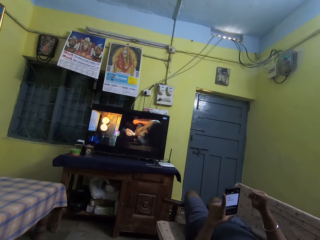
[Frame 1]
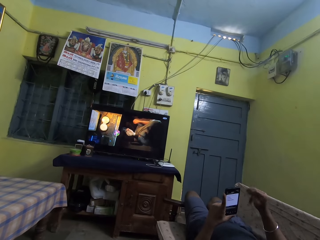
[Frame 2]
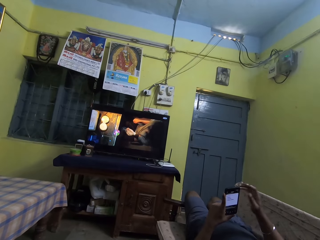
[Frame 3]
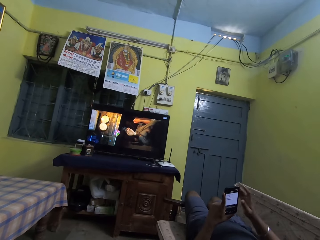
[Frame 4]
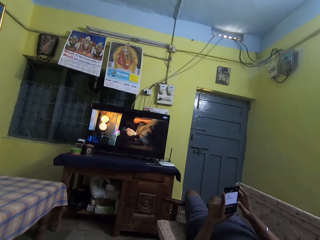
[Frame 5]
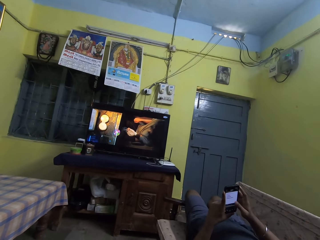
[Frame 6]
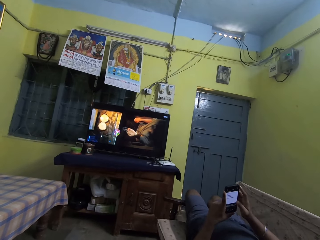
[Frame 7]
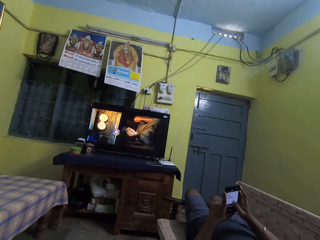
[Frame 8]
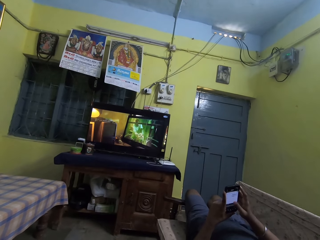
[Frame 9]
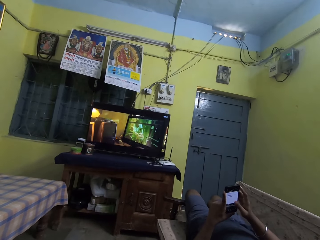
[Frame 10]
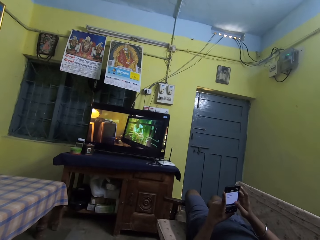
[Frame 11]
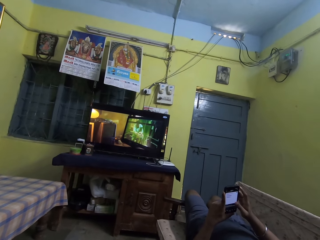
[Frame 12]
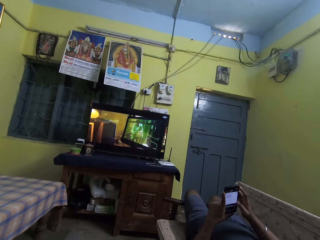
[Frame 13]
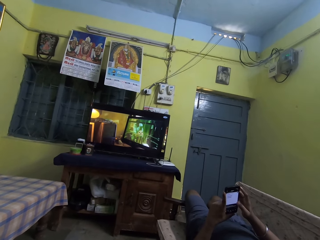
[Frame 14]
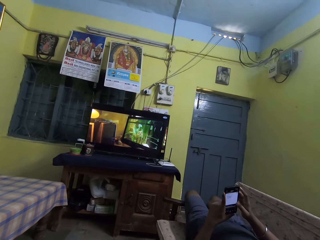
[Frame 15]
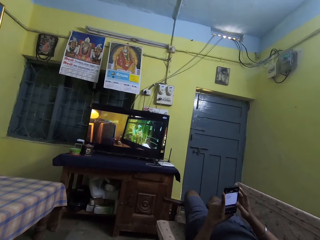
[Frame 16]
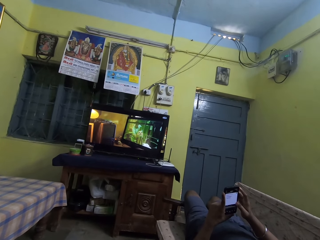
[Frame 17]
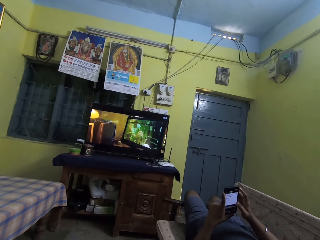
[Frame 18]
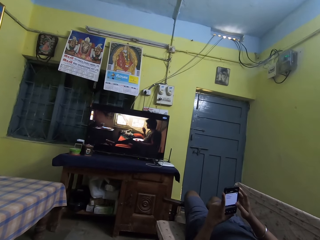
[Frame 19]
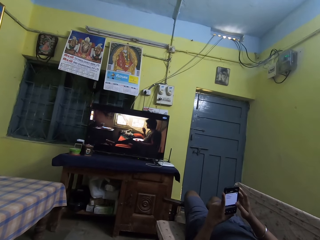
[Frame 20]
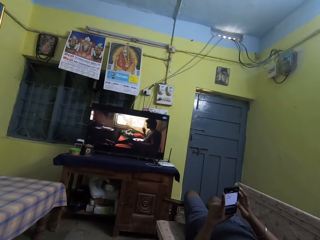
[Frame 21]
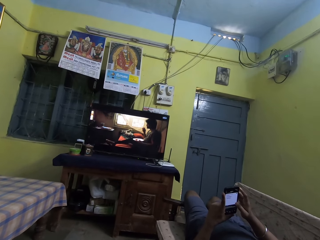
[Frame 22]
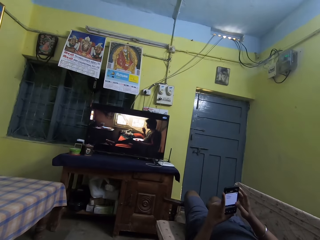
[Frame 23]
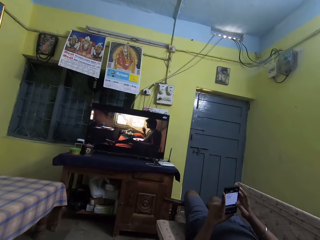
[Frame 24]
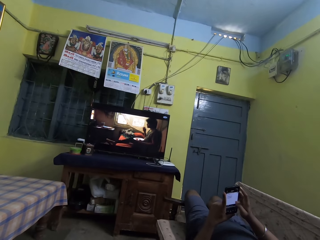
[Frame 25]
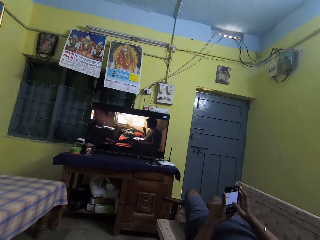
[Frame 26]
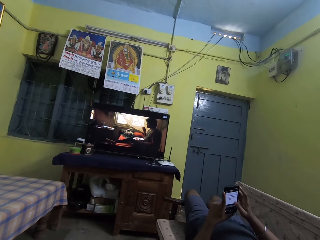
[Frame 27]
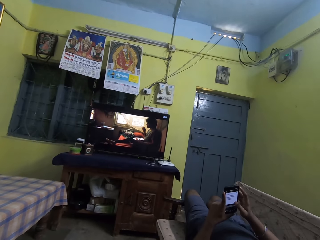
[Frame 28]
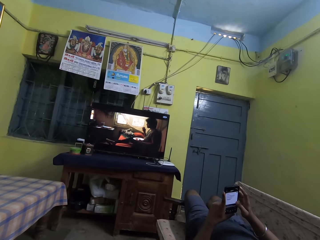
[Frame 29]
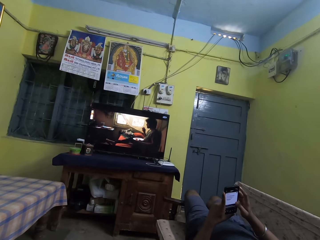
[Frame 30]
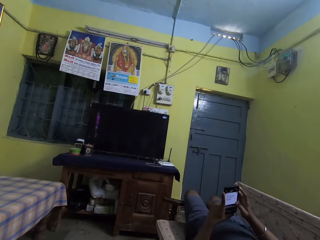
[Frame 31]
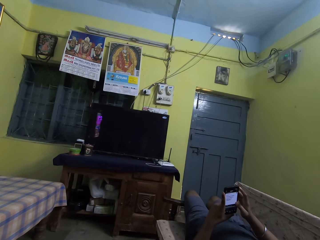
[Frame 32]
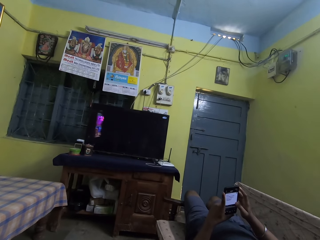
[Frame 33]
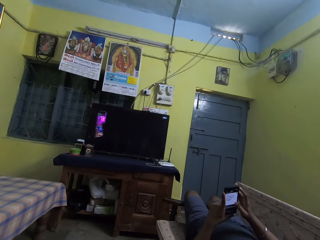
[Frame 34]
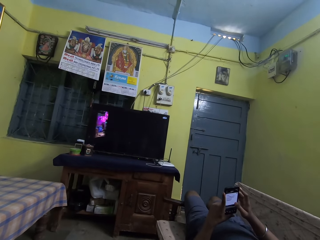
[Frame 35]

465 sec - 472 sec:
A man operates the cellphone in his left hand with his right hand.

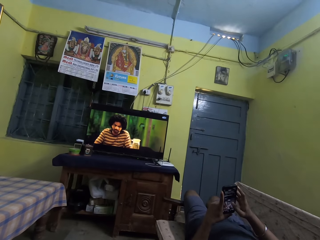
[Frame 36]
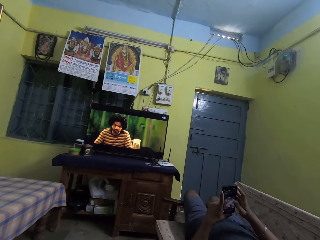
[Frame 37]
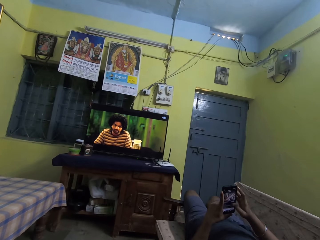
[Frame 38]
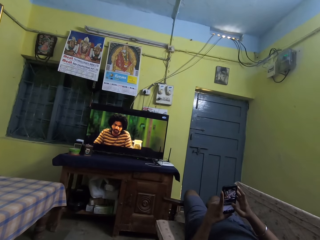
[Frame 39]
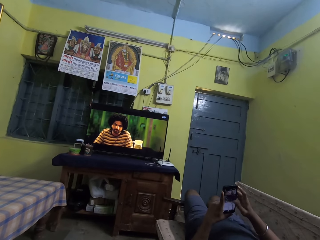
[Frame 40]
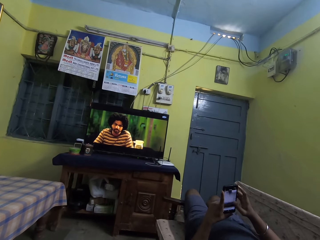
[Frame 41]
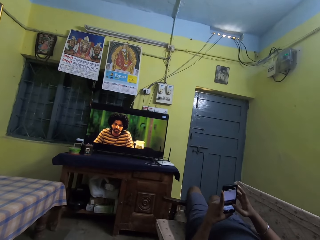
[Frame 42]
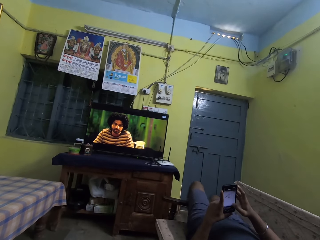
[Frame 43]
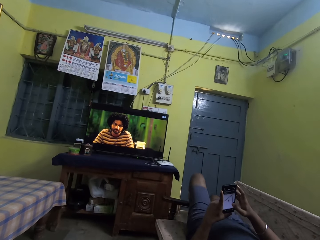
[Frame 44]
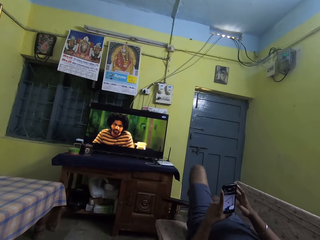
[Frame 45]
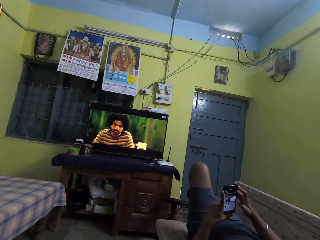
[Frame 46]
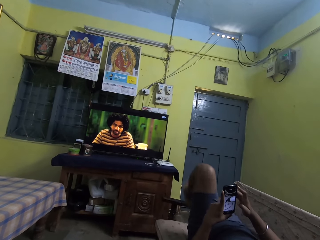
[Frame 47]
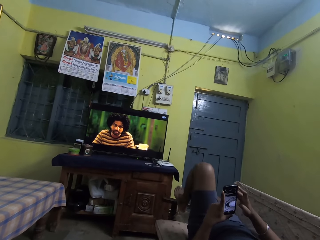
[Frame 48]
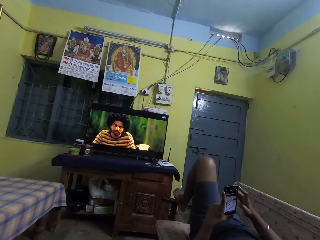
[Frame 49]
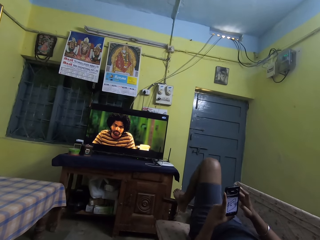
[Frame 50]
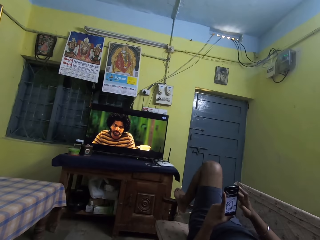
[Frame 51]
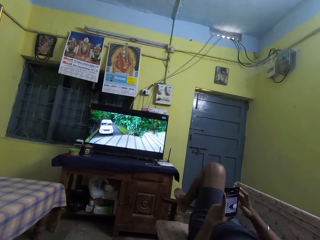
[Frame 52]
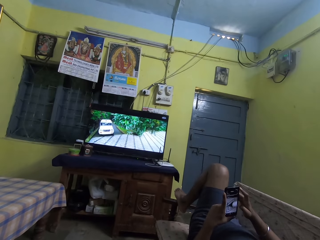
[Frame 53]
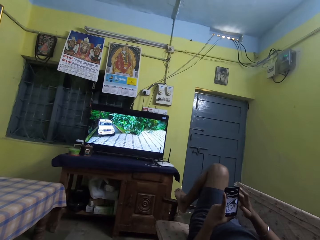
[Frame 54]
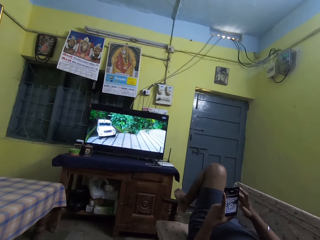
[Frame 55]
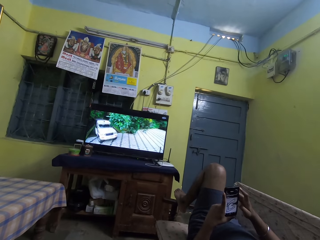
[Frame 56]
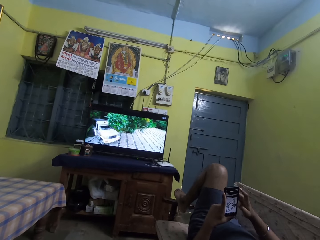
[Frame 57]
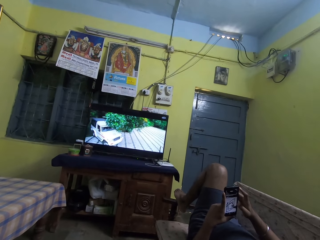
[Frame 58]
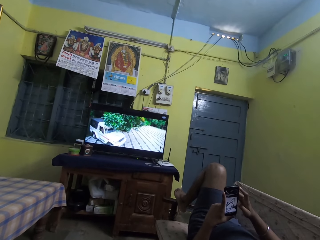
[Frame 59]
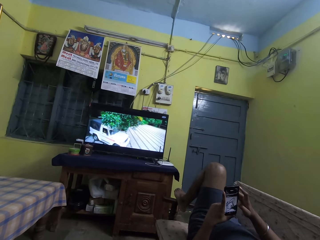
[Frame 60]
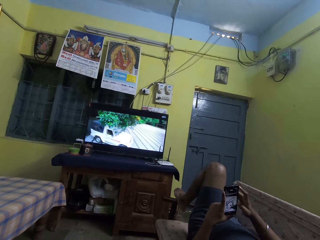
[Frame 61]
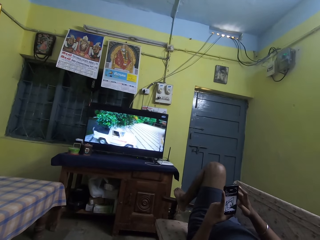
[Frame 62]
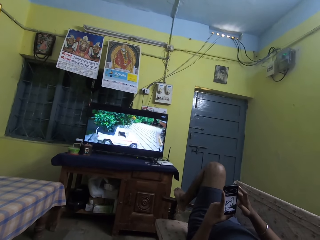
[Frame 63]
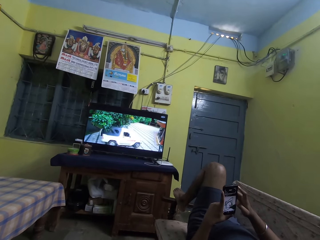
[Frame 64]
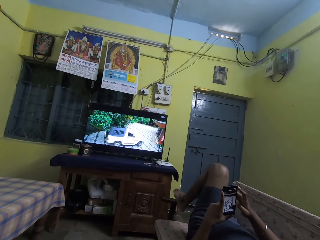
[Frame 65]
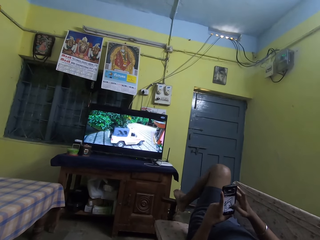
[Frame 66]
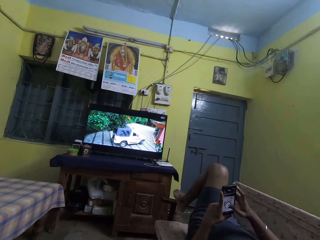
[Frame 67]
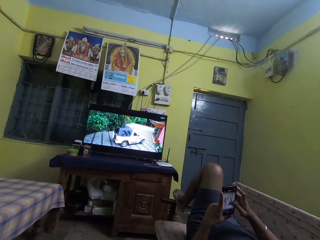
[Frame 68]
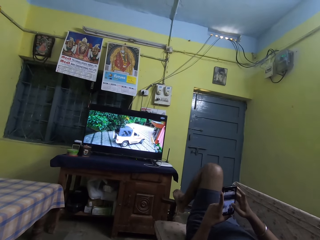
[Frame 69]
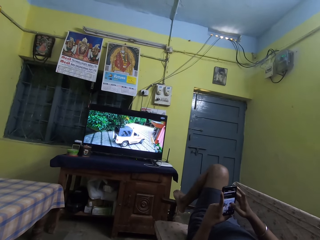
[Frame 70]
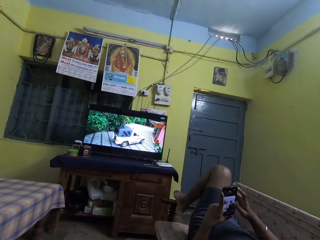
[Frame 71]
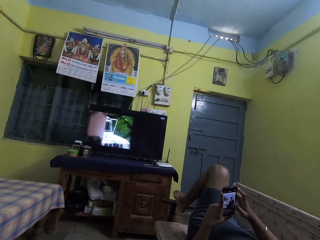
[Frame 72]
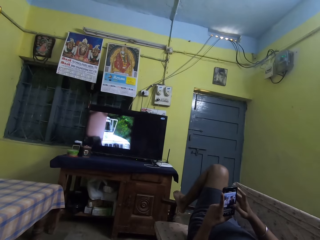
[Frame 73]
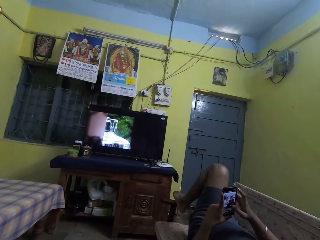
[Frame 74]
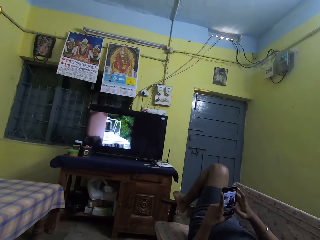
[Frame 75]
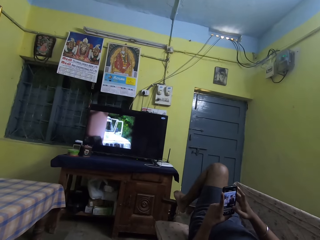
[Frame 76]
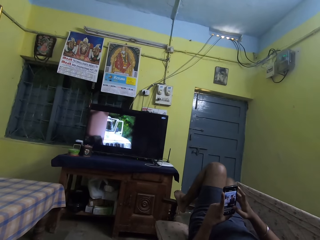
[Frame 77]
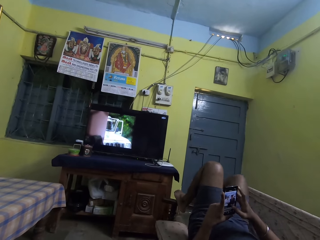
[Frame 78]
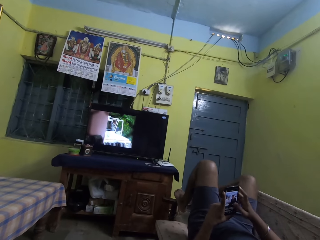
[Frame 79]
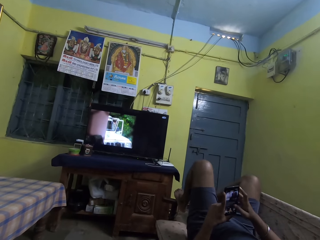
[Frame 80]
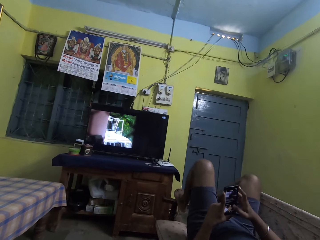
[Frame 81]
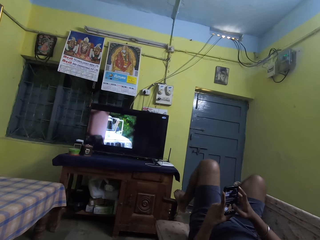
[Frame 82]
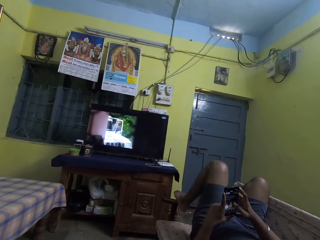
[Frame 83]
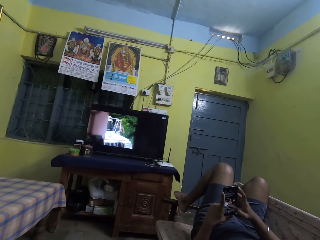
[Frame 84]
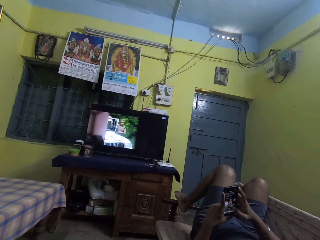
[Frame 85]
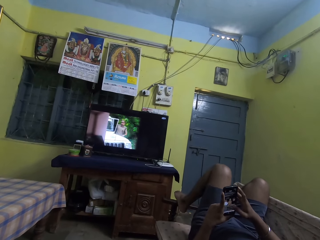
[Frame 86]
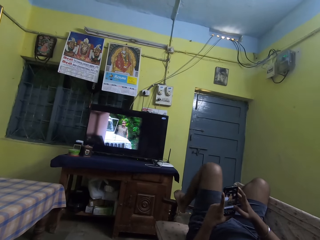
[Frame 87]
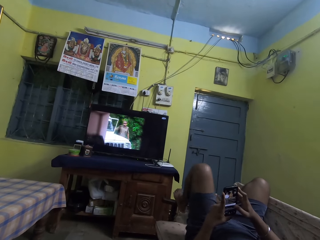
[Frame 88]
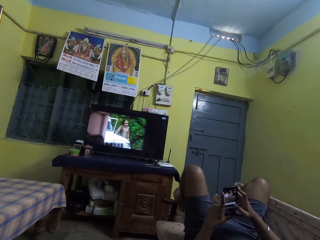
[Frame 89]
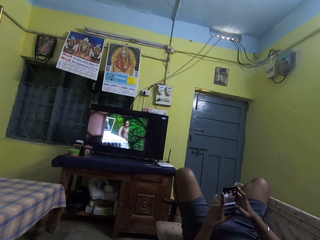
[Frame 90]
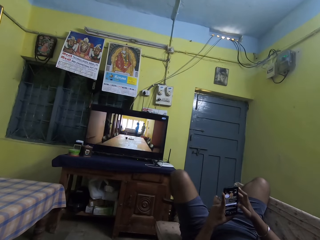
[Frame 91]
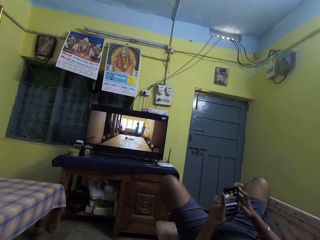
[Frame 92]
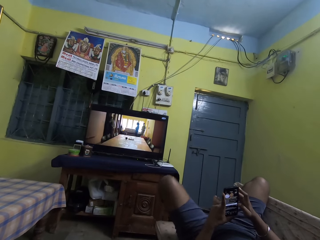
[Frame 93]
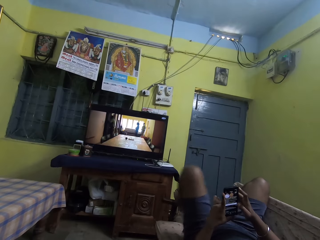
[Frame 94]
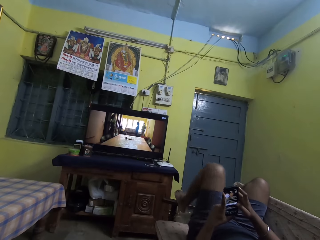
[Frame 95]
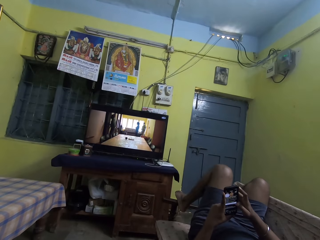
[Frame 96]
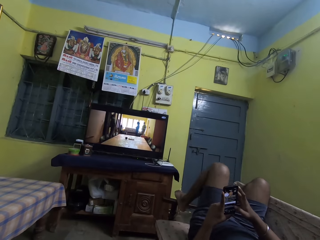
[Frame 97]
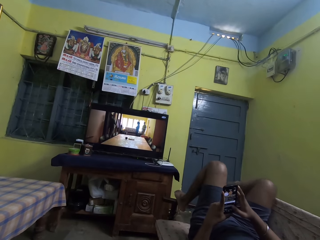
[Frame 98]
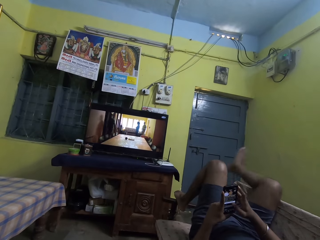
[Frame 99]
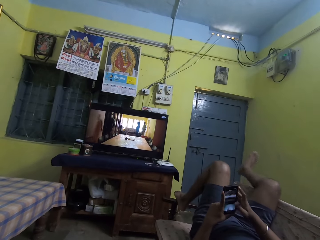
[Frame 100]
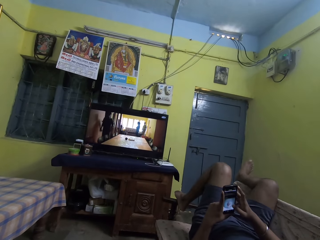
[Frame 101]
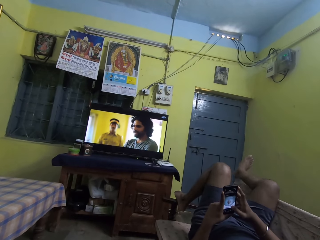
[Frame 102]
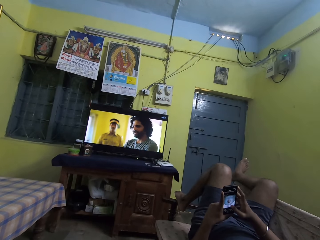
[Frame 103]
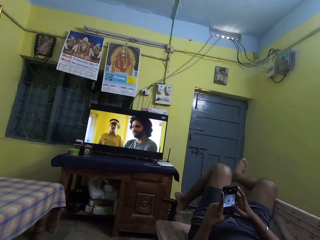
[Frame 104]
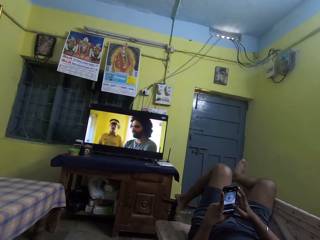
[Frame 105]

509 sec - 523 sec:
The man raises his left leg. The man raises his right leg.
